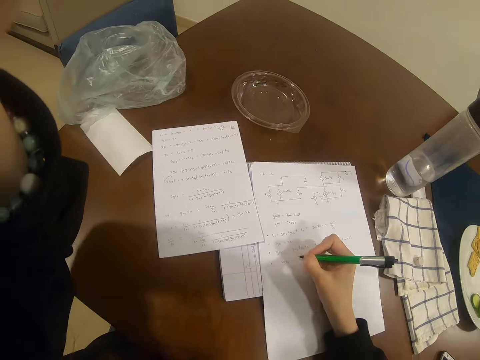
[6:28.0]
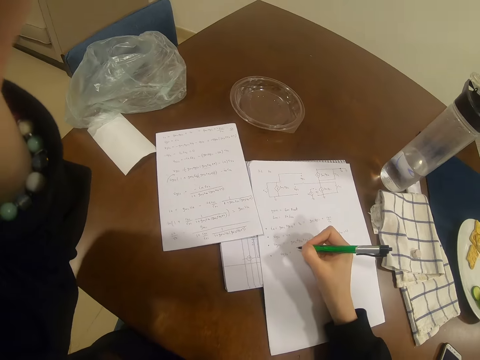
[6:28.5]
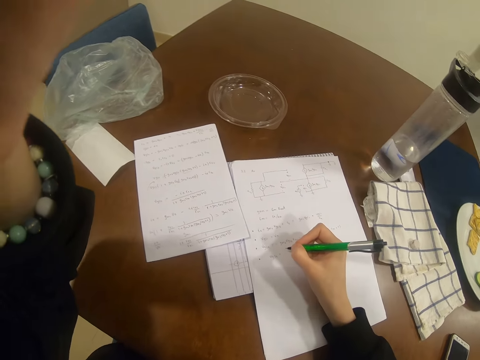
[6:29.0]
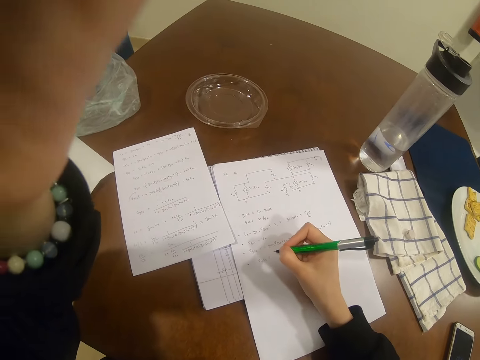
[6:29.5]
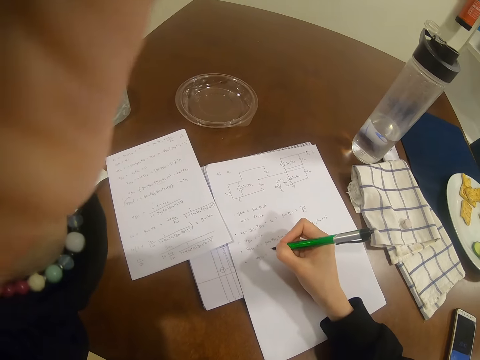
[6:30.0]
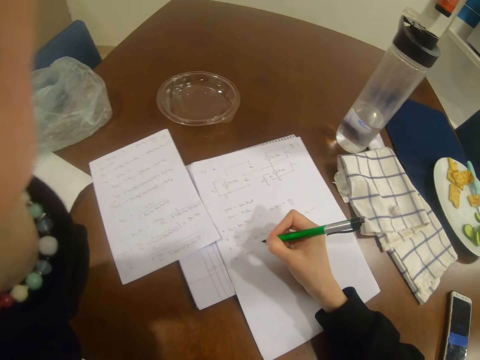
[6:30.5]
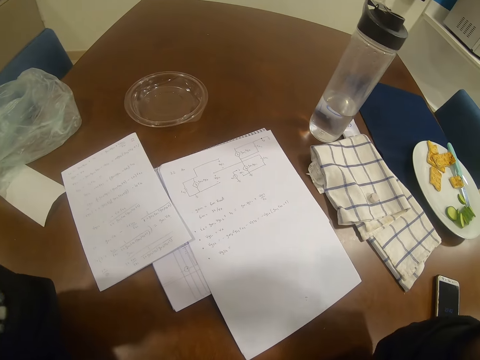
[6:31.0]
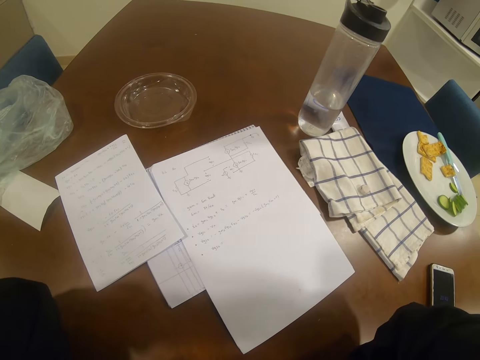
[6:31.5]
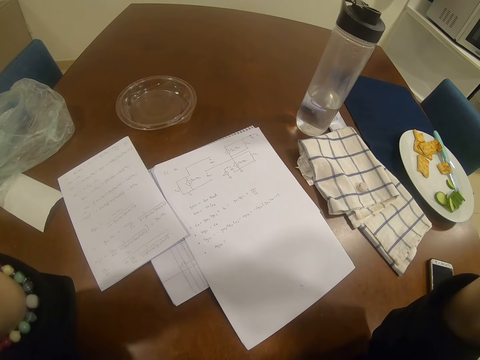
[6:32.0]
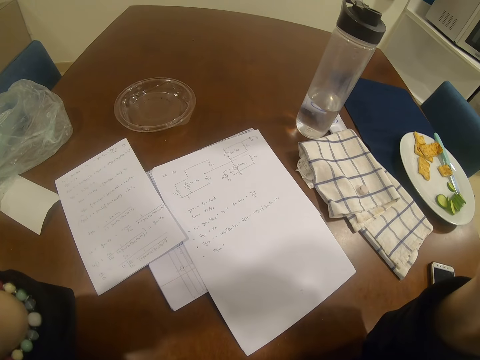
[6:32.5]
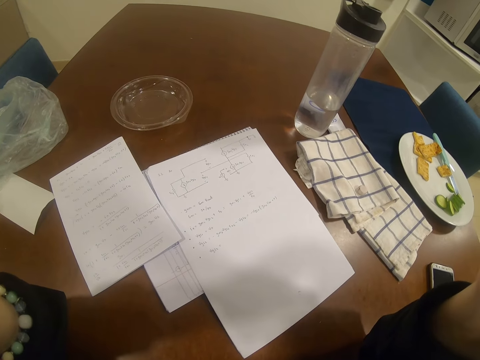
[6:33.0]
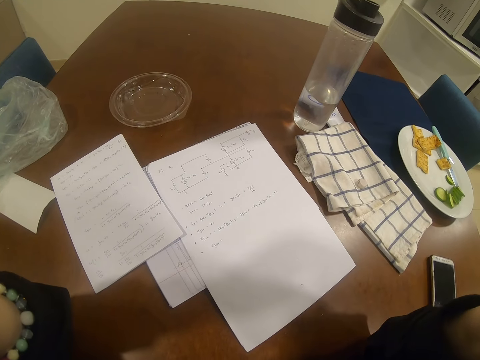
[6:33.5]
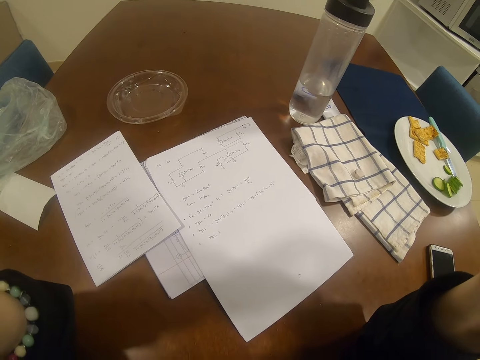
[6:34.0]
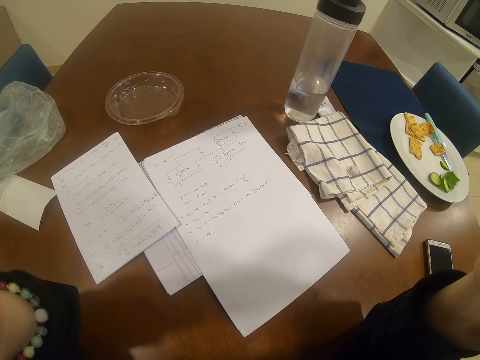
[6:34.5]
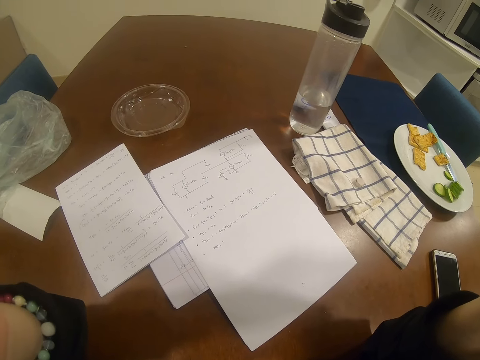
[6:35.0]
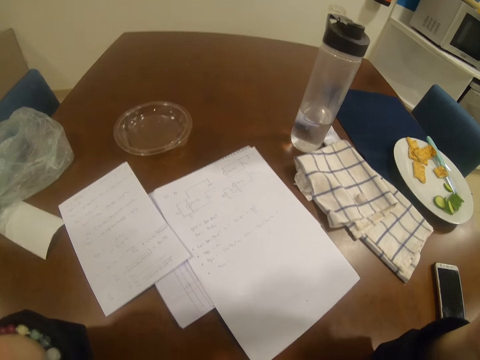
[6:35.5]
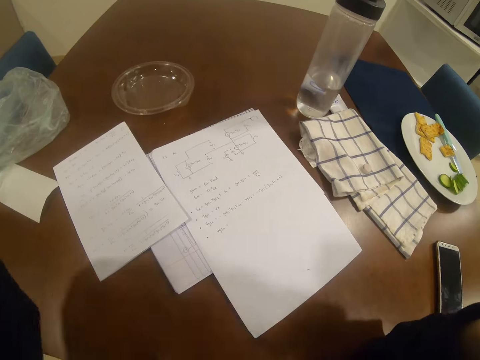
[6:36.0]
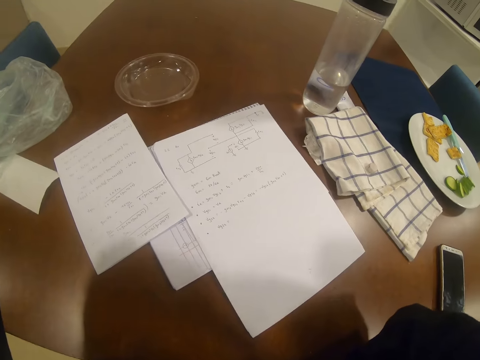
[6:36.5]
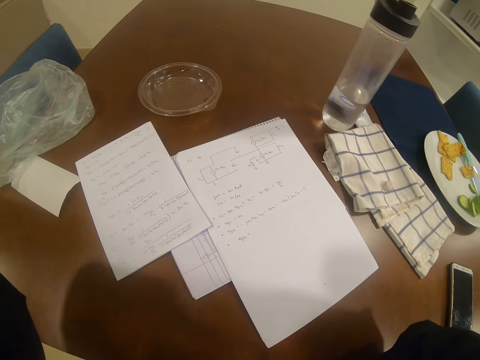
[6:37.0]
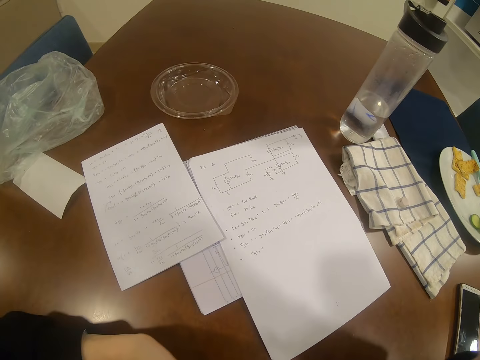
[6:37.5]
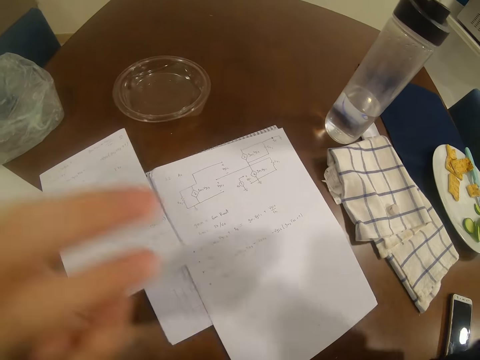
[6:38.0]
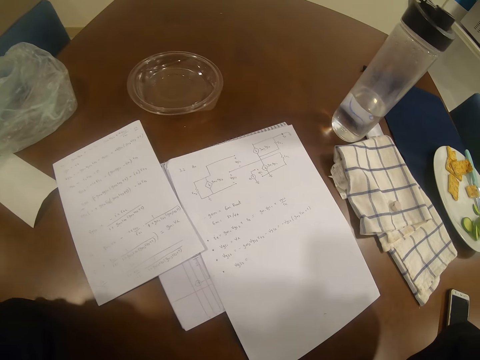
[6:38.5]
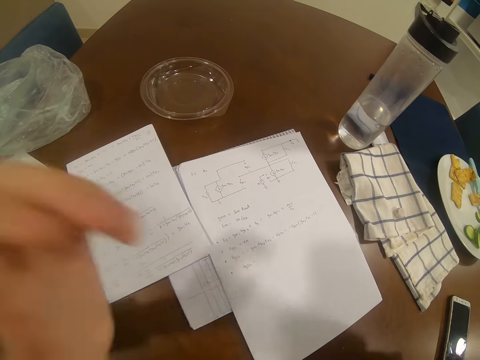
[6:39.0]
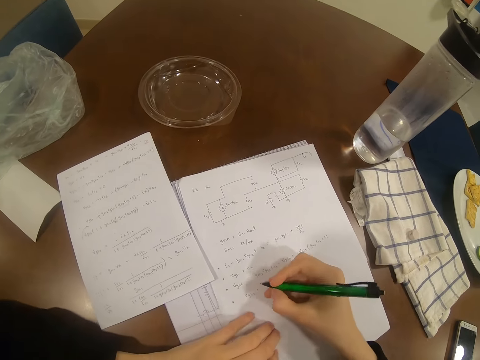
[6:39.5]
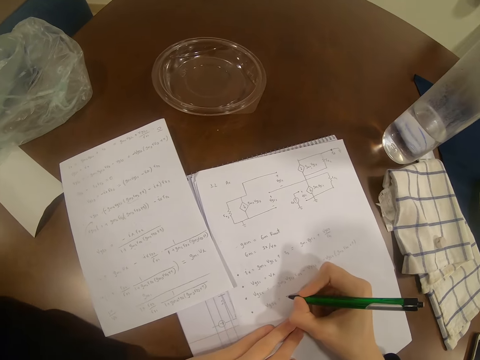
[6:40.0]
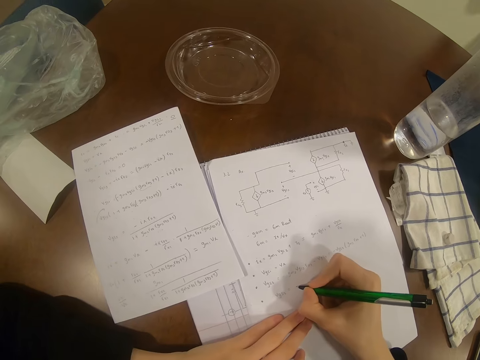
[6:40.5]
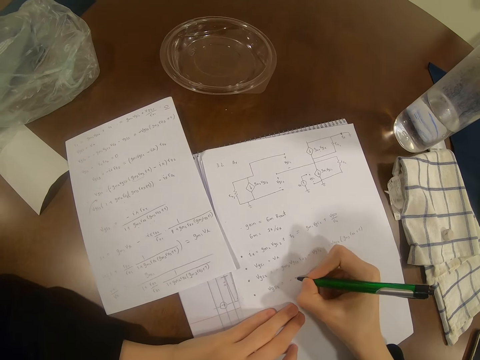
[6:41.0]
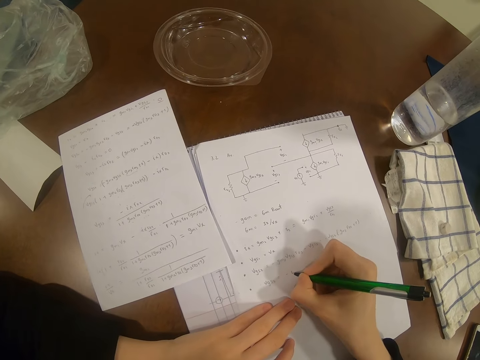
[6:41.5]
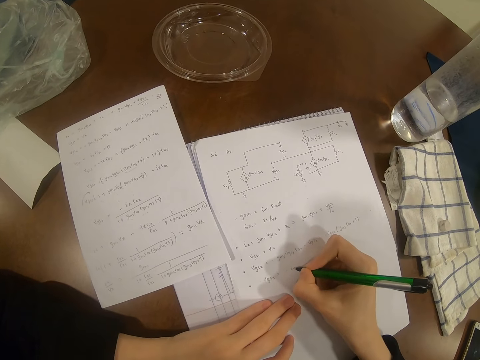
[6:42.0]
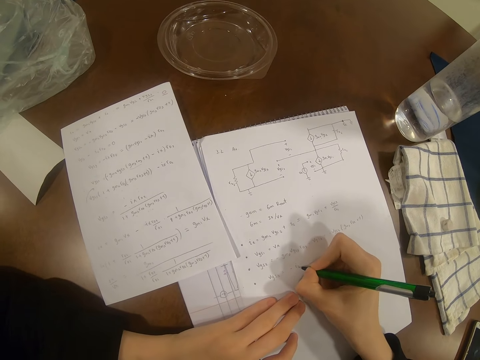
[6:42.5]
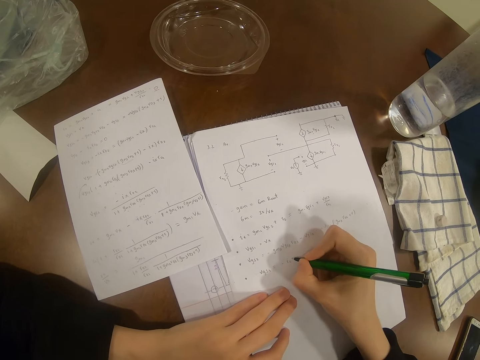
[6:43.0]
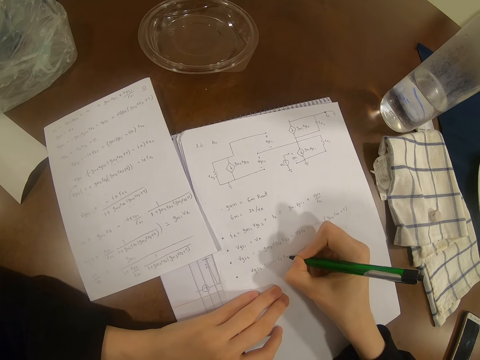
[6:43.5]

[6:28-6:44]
The camera wearer adjusts the camera. They write on a paper with a pen.

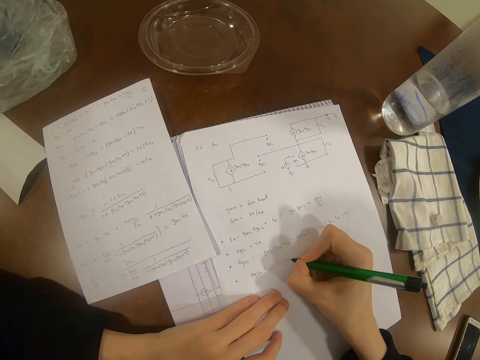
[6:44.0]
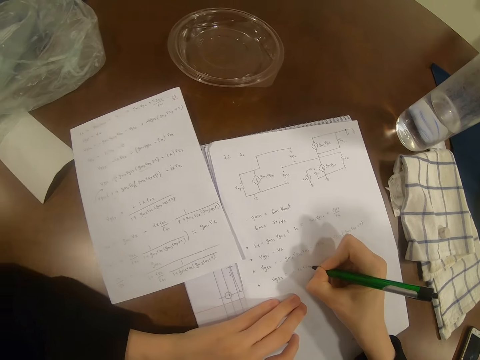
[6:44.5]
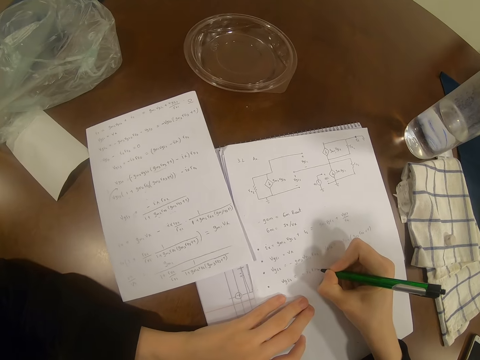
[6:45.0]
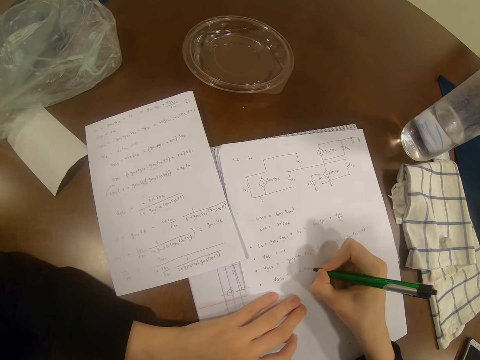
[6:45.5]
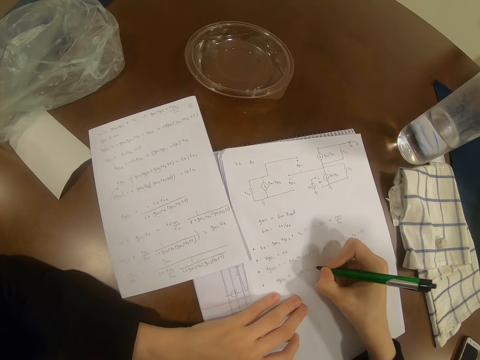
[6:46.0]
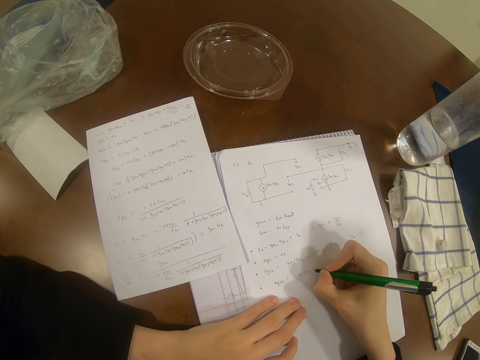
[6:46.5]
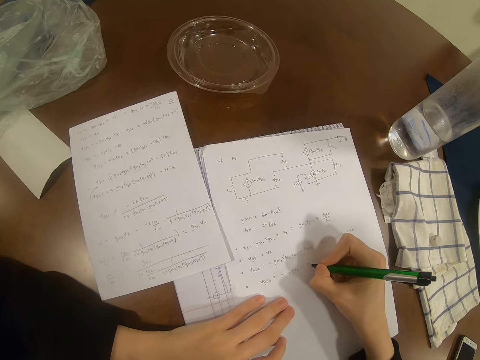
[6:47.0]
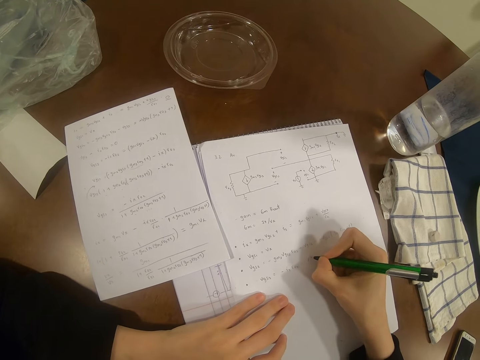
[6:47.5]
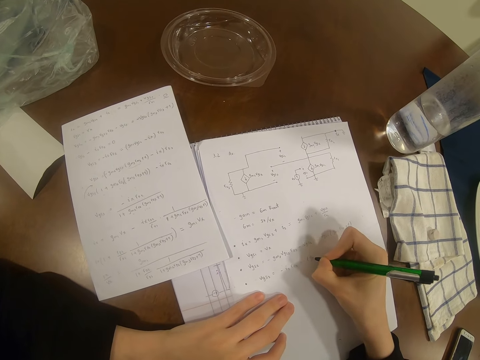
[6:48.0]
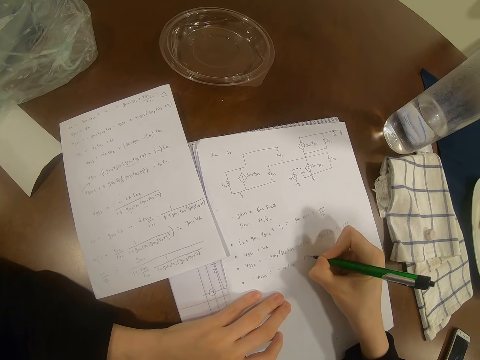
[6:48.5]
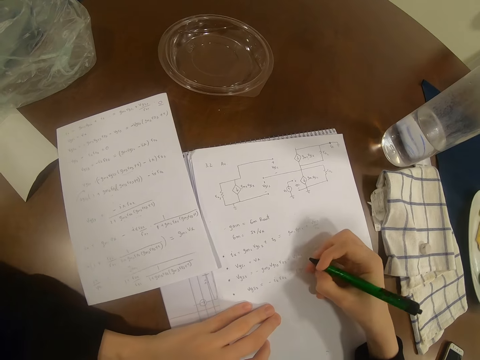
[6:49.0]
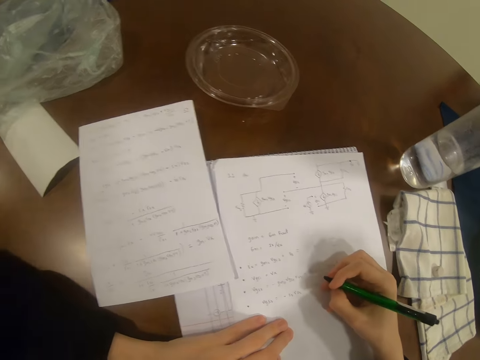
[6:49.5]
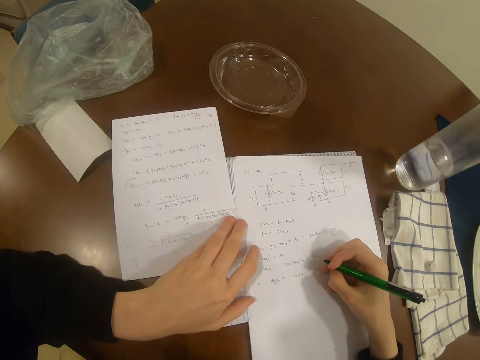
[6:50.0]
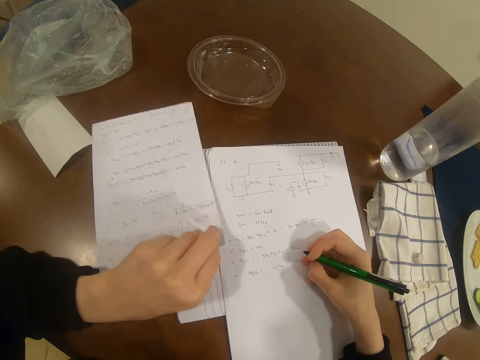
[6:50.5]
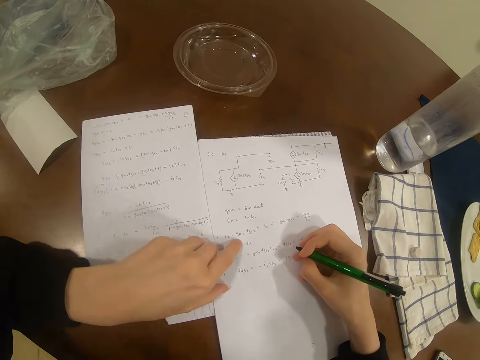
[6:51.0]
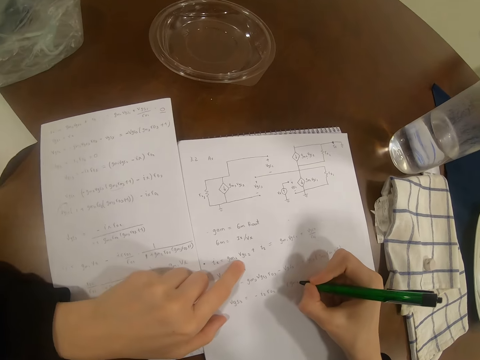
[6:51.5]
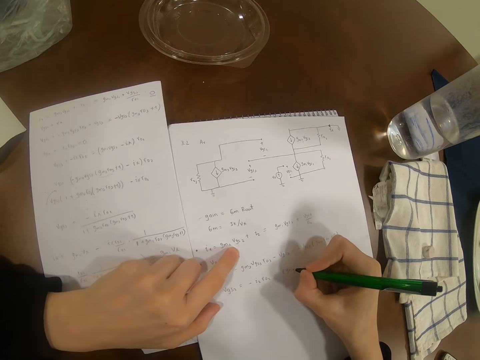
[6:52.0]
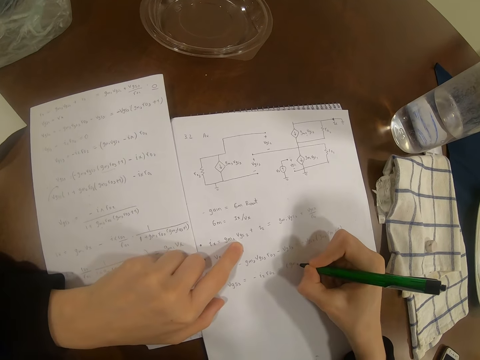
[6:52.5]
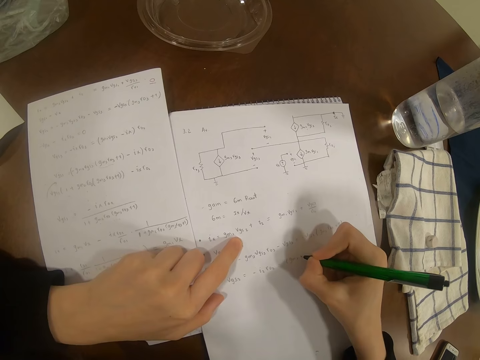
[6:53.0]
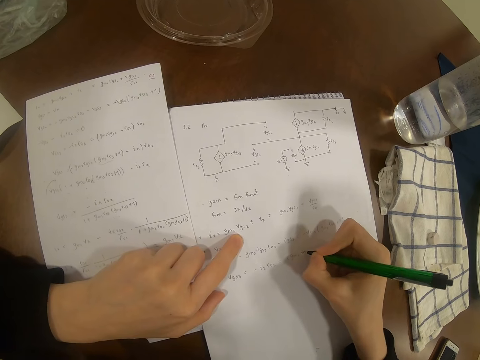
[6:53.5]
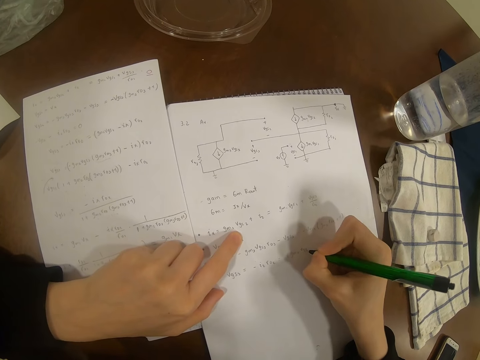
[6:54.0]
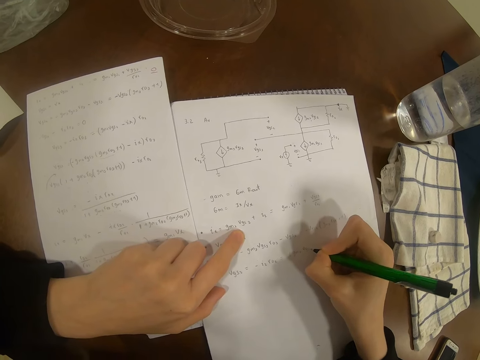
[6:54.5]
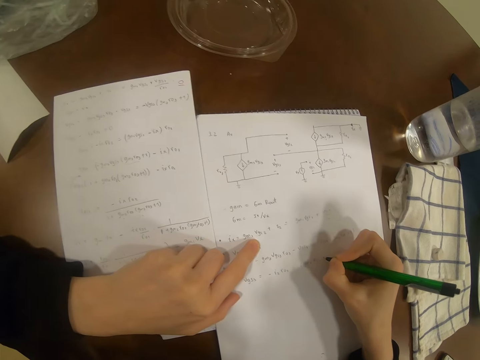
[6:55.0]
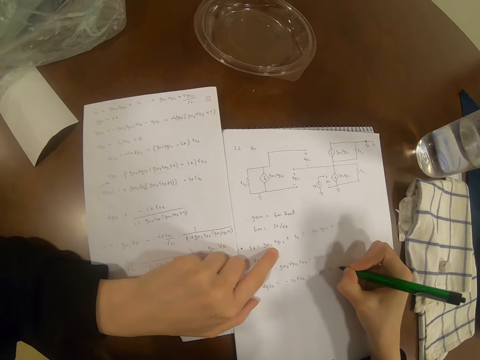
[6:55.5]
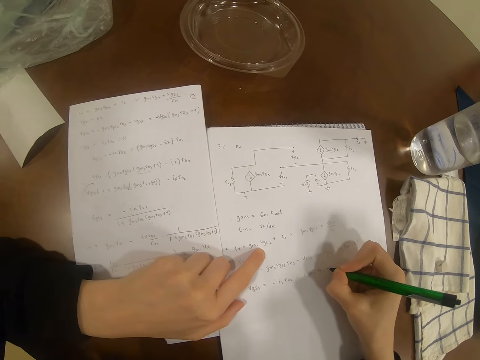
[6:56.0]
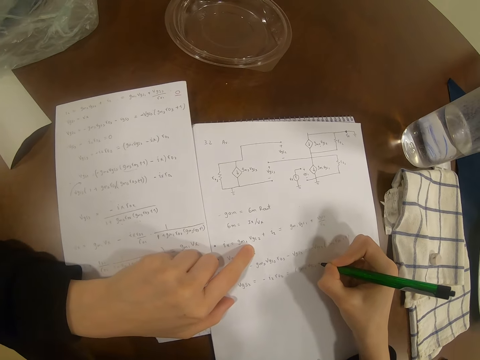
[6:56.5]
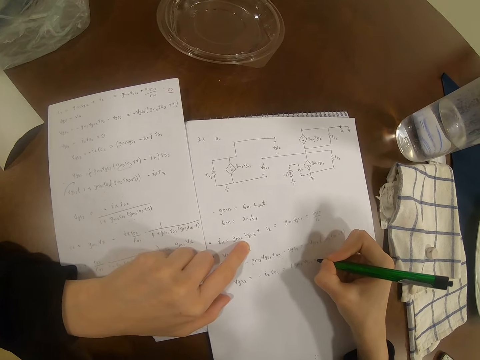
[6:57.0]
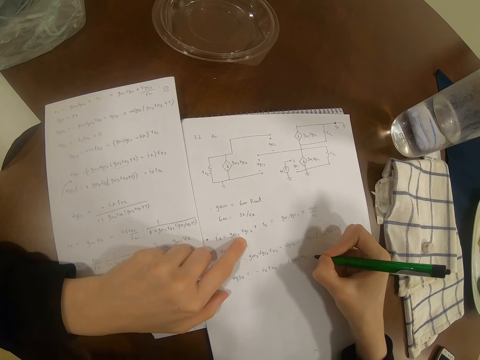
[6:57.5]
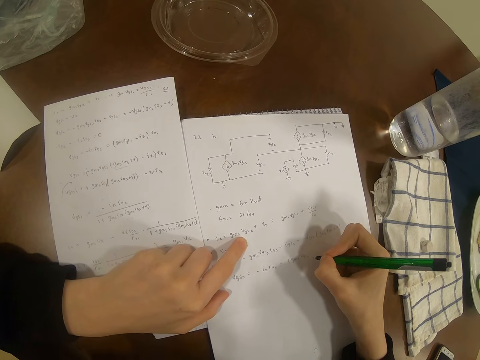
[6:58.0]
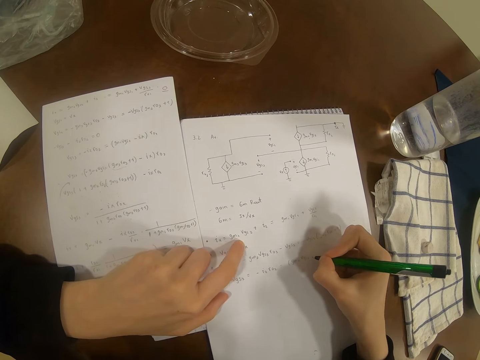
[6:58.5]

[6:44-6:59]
The camera wearer adjusts a paper on the table. They write on the paper with a pen. They look at the paper.
